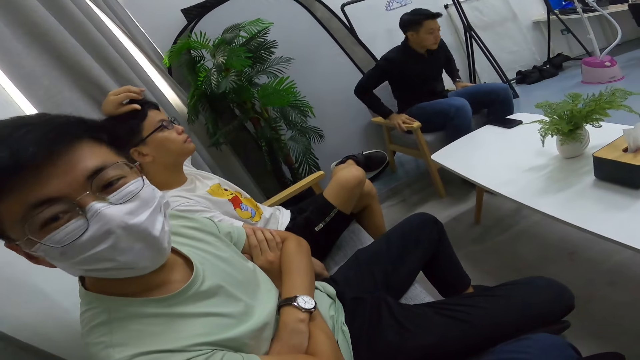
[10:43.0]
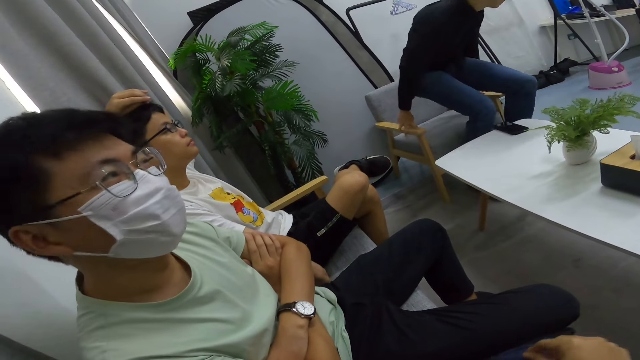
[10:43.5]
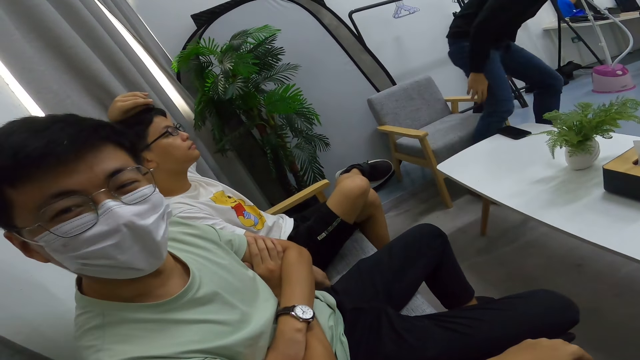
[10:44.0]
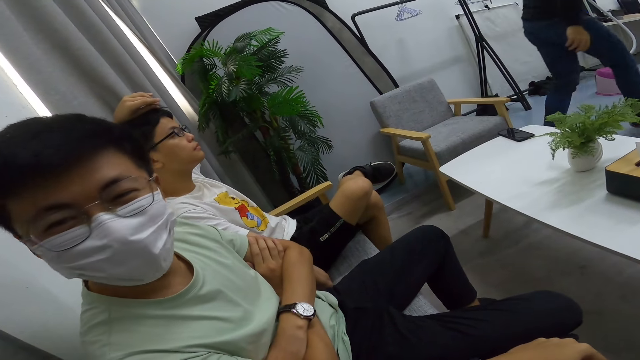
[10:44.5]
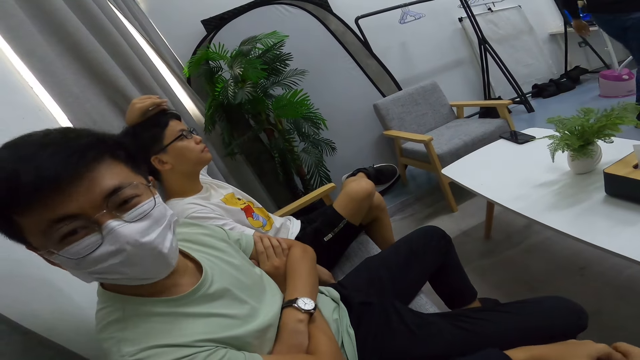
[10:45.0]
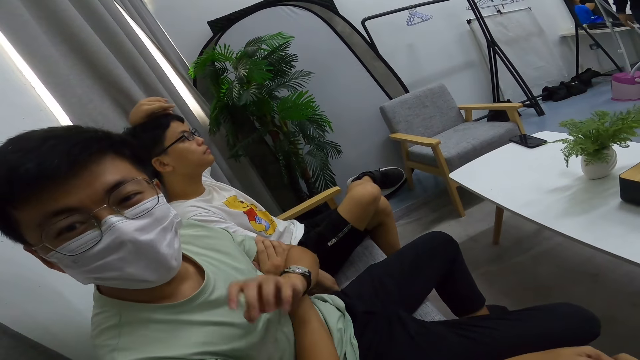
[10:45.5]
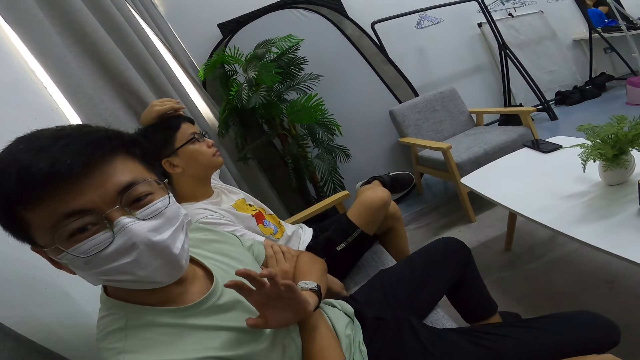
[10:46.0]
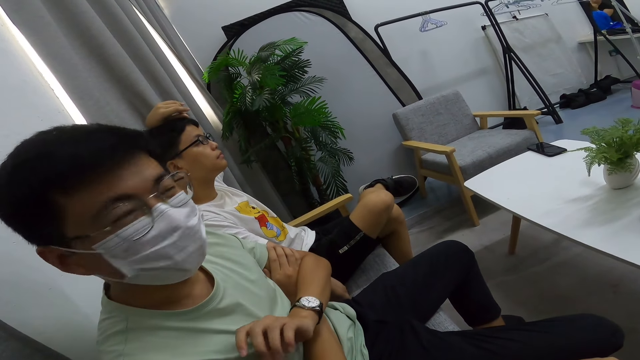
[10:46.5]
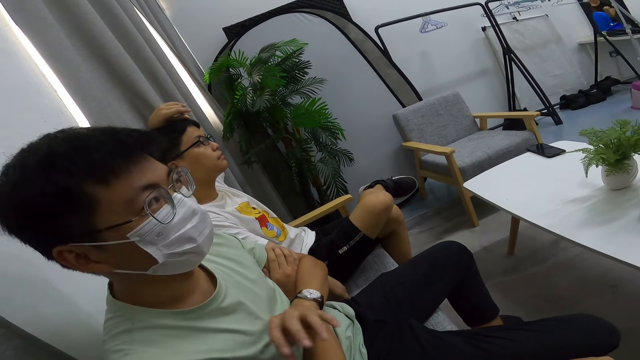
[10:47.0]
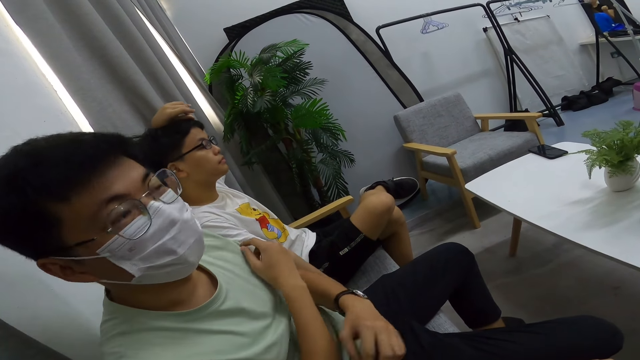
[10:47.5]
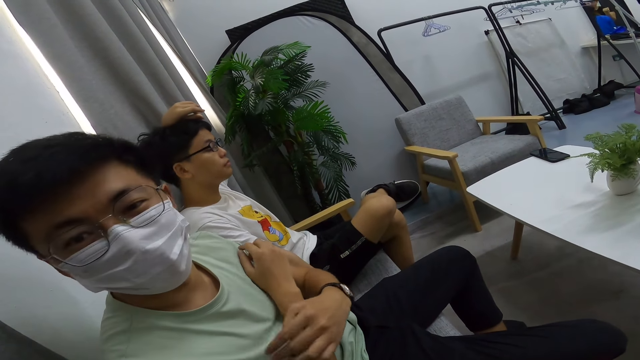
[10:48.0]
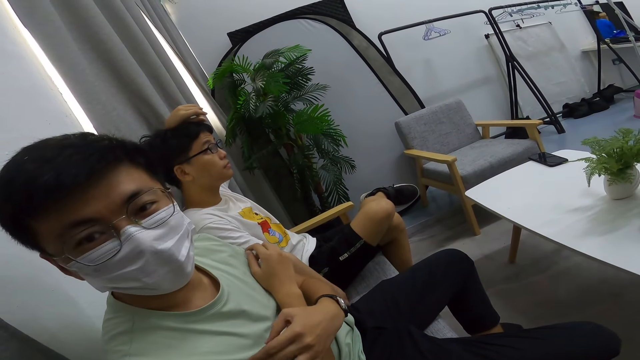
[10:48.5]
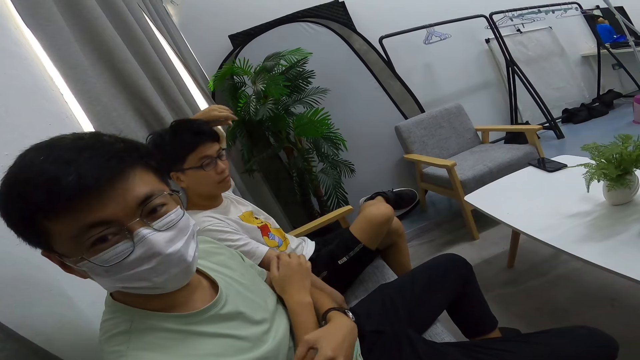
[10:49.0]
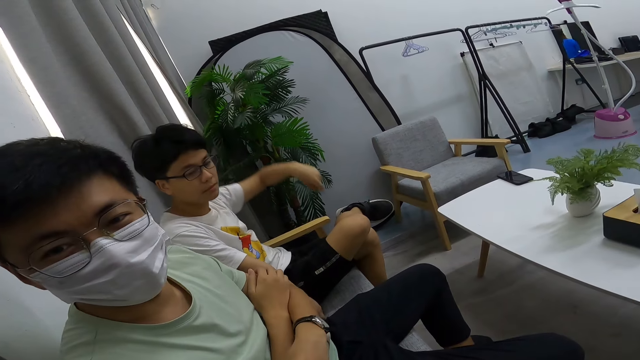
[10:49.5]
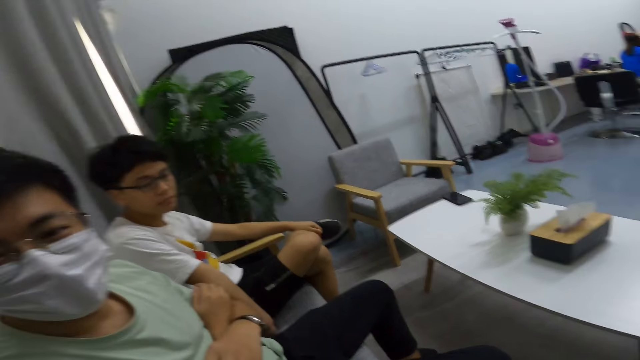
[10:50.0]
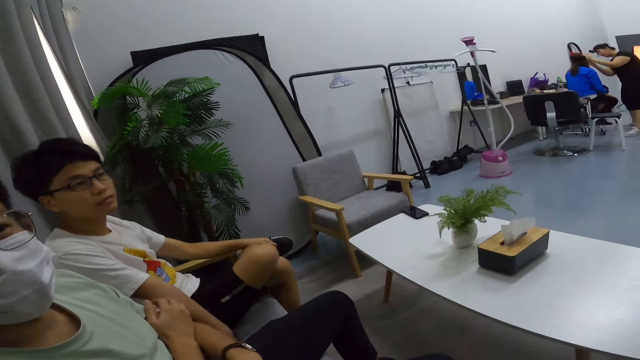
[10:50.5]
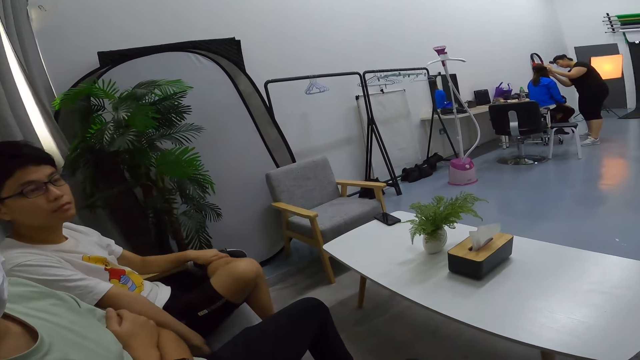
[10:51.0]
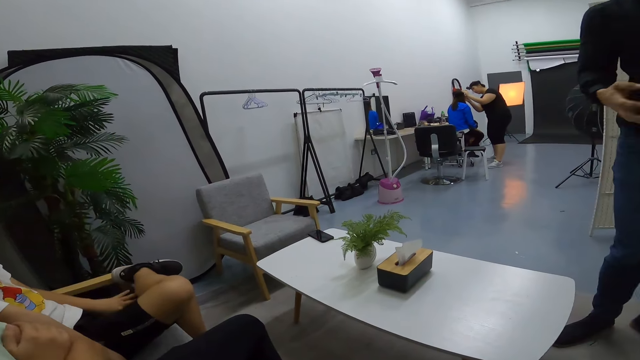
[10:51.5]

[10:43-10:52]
A man talks to the camera wearer. The man stands up from his seat.

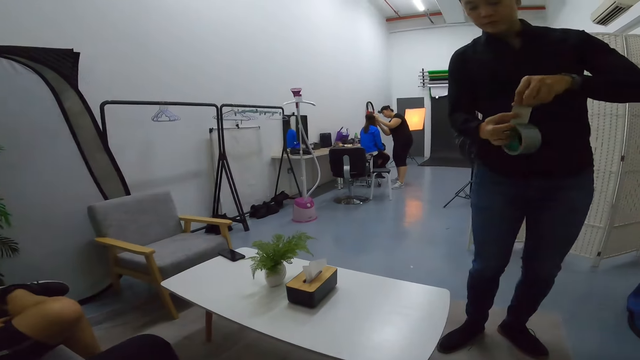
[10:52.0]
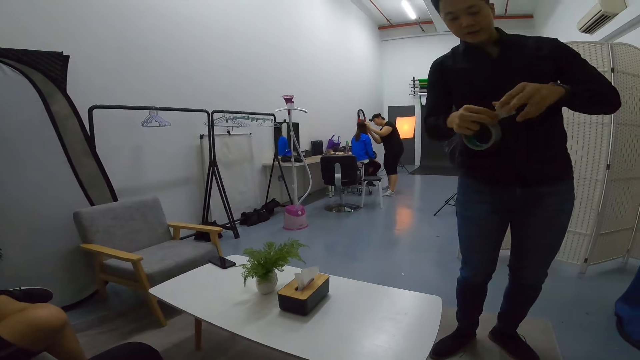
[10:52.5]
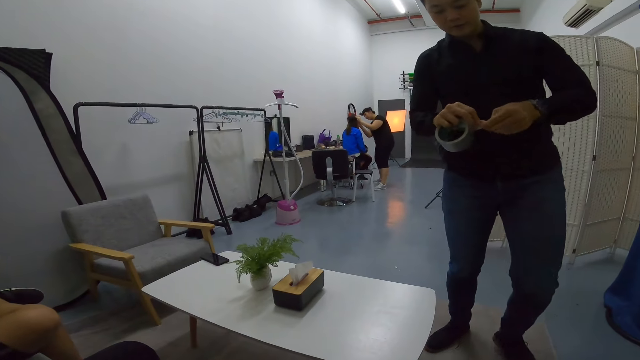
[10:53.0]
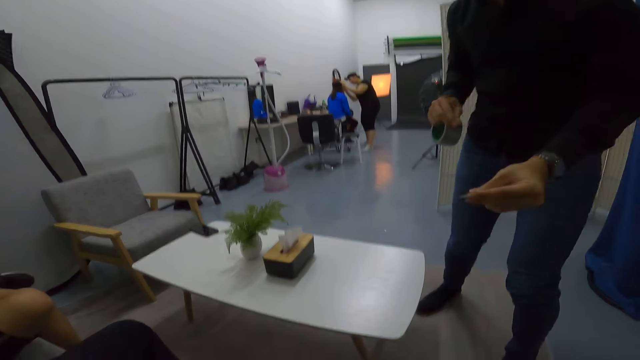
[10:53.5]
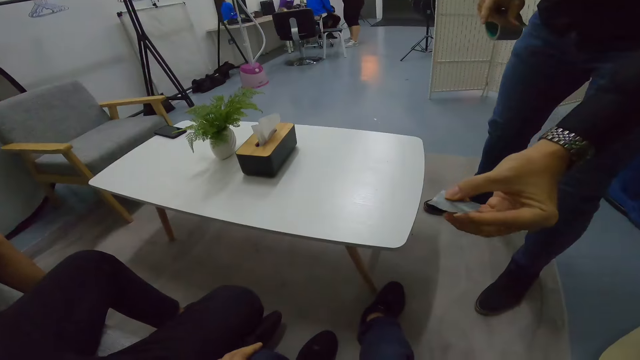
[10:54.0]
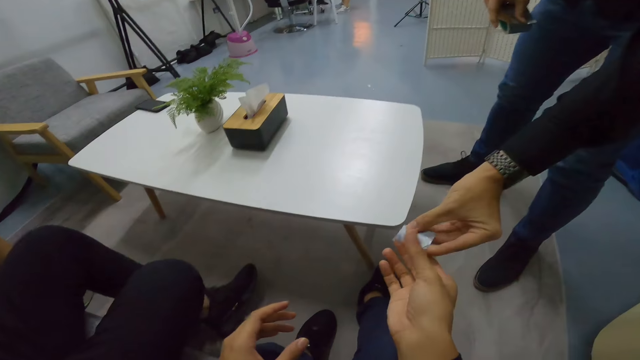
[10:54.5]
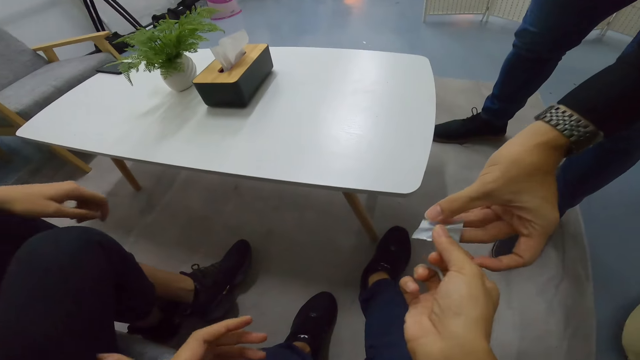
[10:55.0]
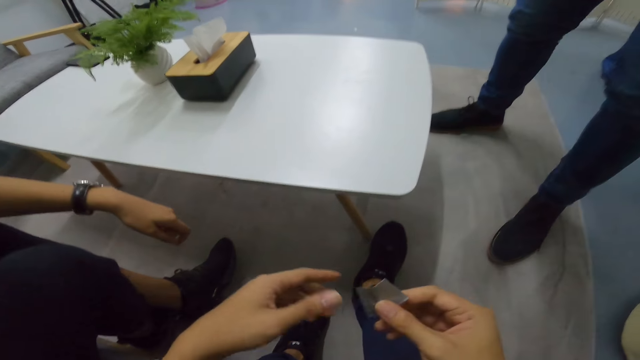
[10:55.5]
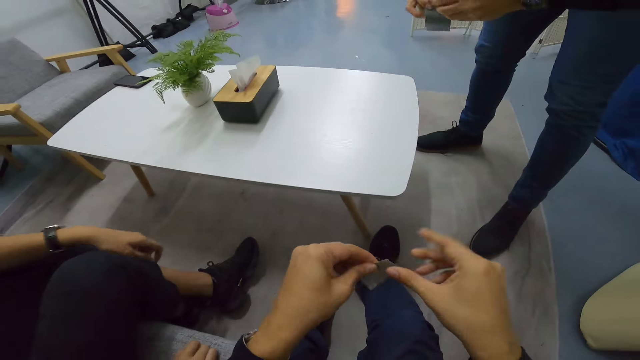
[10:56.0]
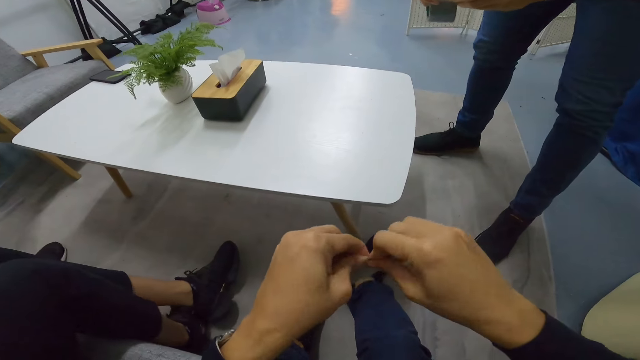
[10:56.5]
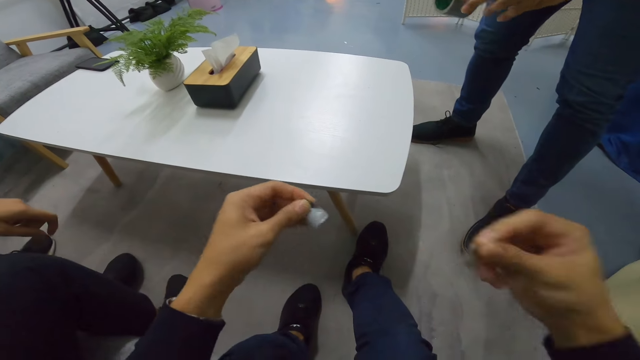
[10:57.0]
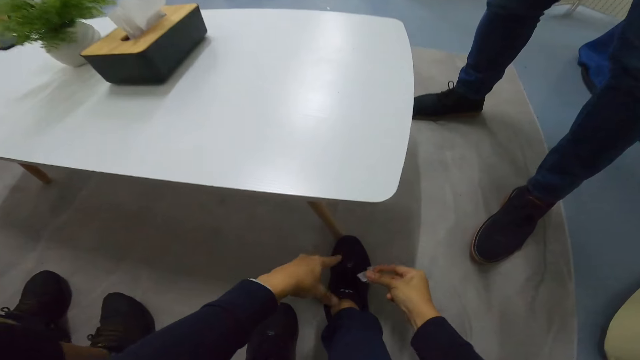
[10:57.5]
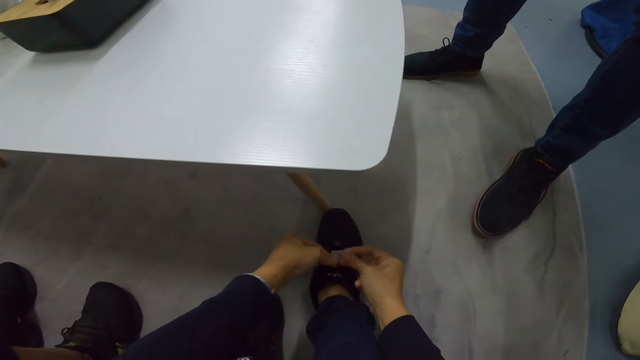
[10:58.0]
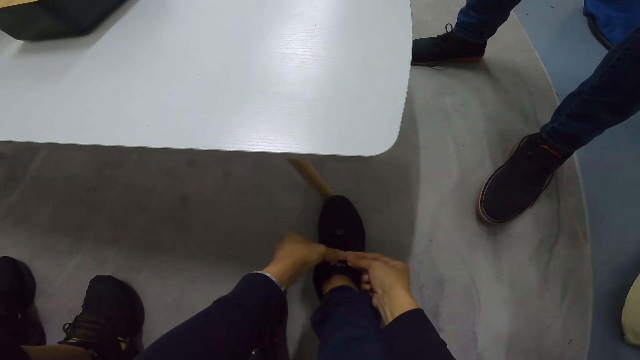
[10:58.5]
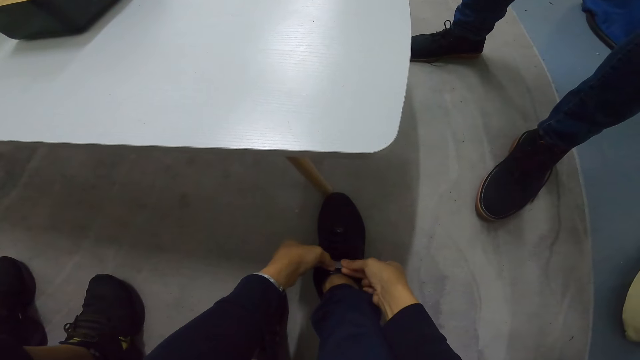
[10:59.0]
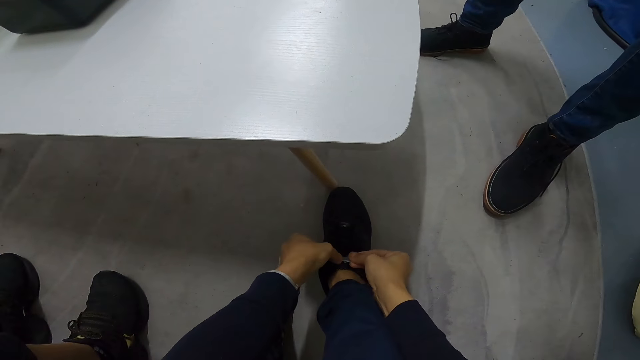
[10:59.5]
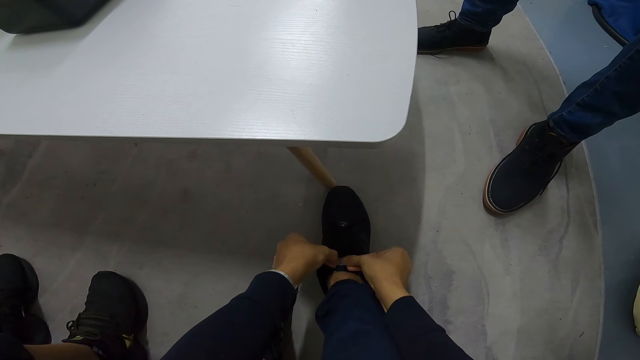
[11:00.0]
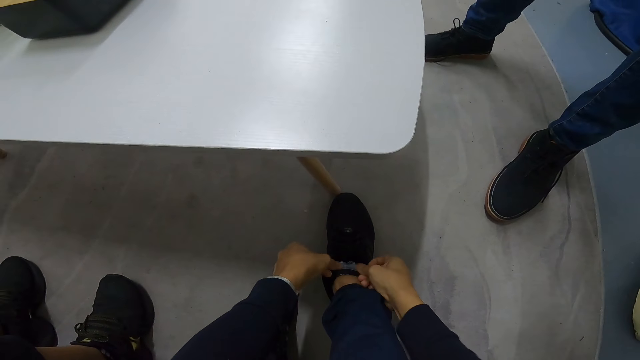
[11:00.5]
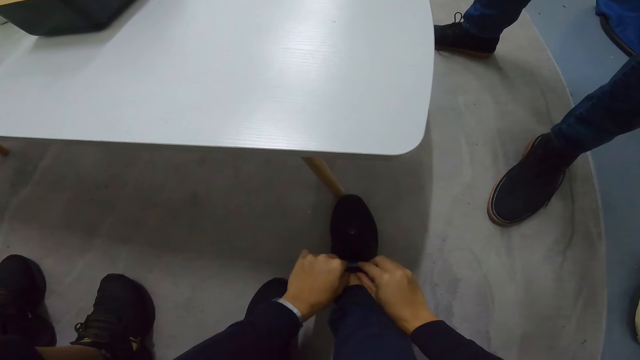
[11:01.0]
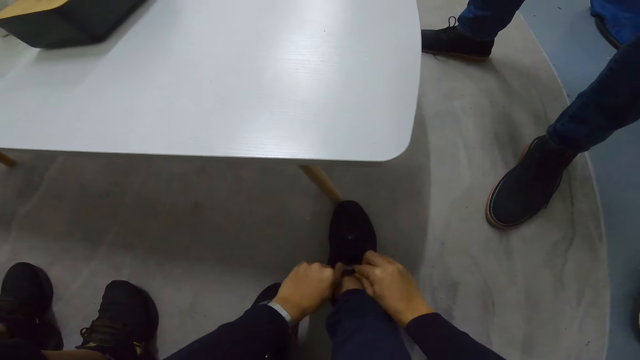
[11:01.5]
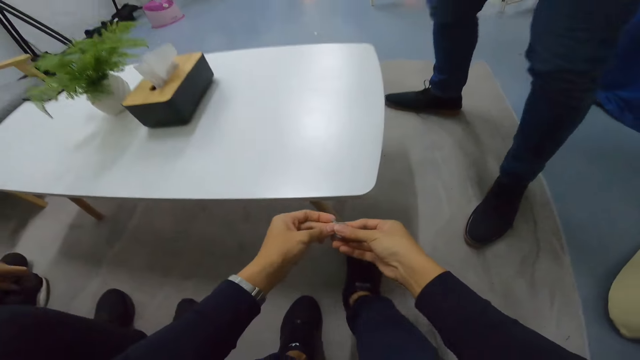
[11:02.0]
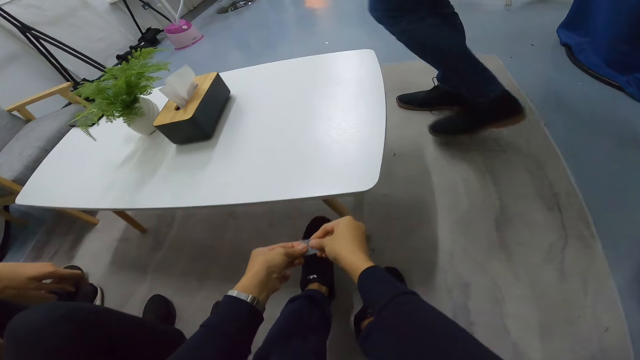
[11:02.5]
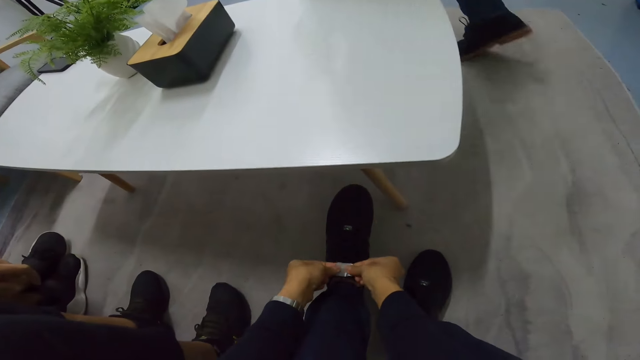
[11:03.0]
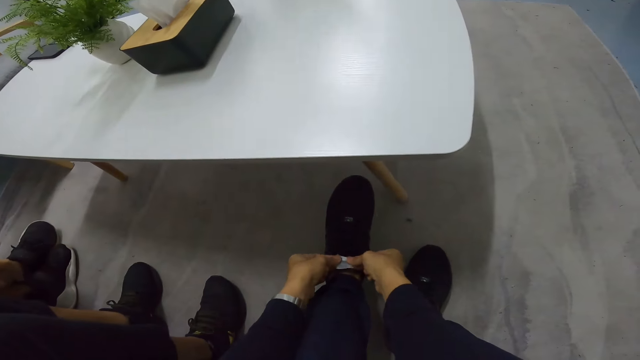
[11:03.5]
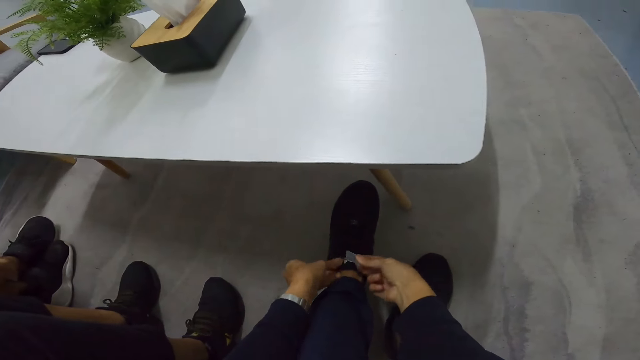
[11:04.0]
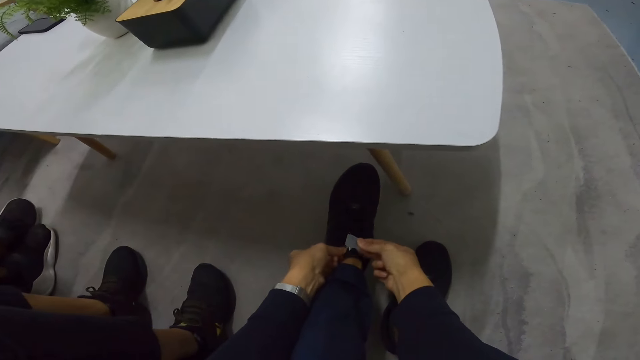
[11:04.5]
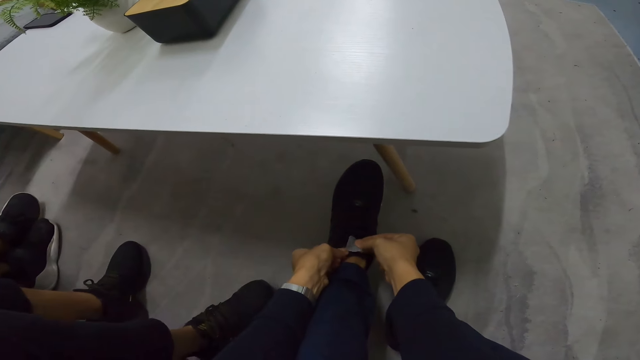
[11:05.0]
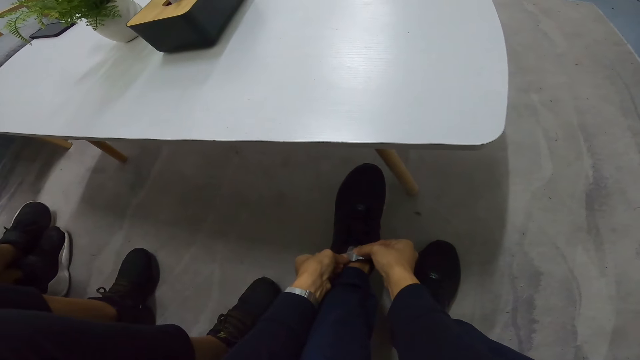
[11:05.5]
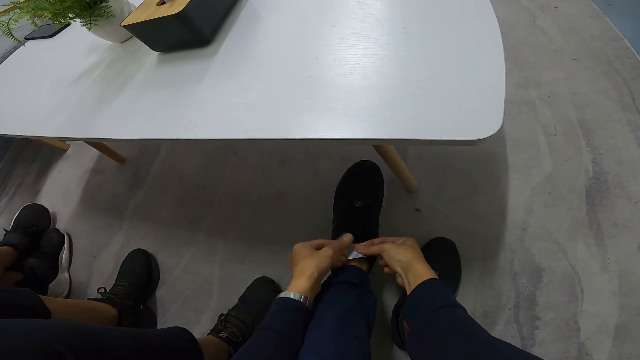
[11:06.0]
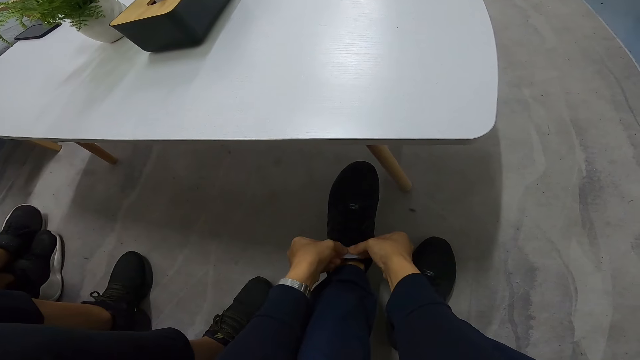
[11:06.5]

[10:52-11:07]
A man pulls out a tape. The man cuts the tape. The man gives the camera wearer the tape. The camera wearer tears the tape into two. They put the tape on the shoe laces.
